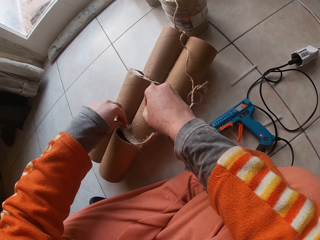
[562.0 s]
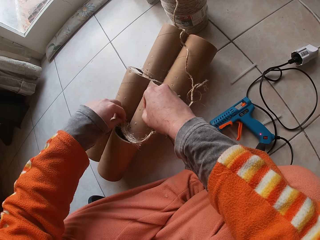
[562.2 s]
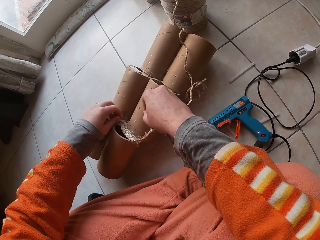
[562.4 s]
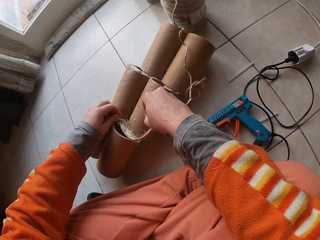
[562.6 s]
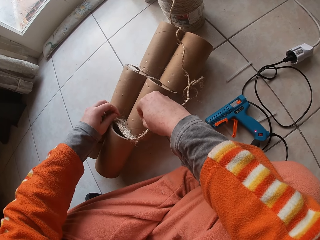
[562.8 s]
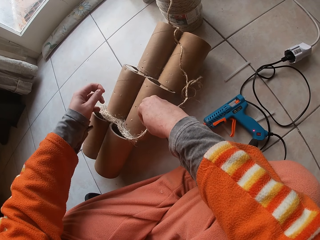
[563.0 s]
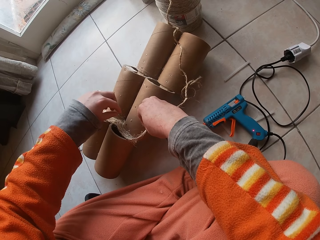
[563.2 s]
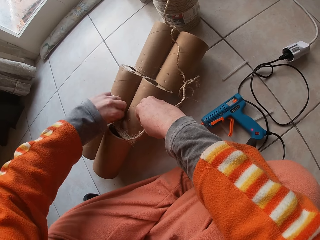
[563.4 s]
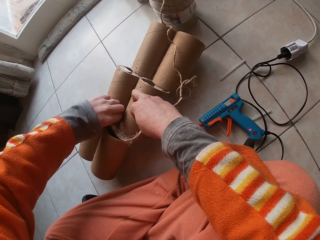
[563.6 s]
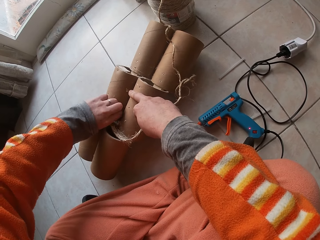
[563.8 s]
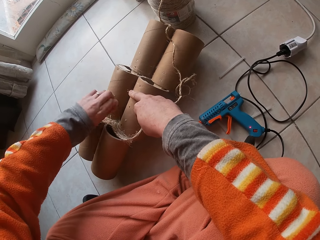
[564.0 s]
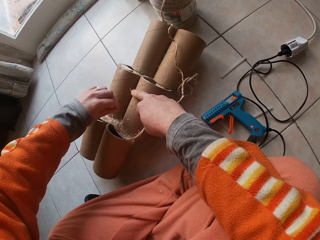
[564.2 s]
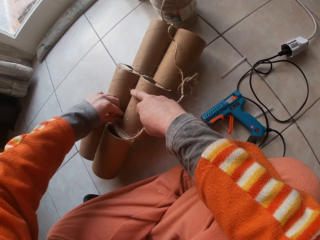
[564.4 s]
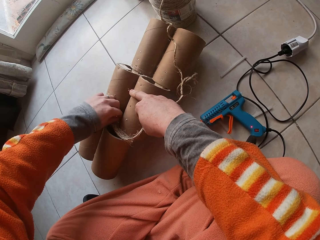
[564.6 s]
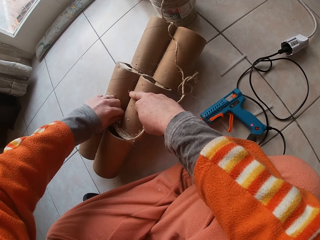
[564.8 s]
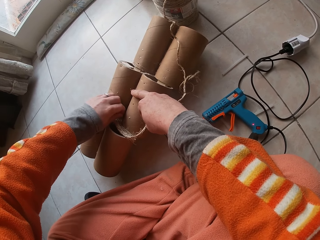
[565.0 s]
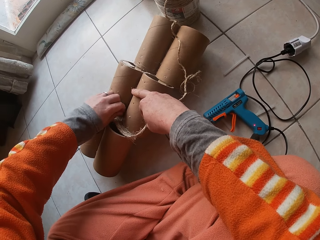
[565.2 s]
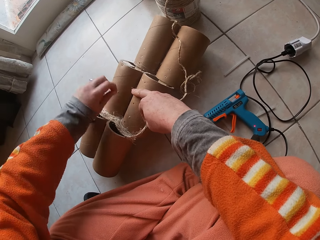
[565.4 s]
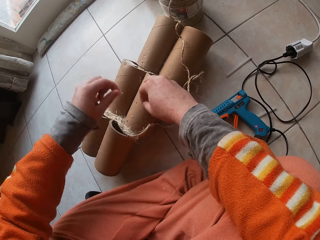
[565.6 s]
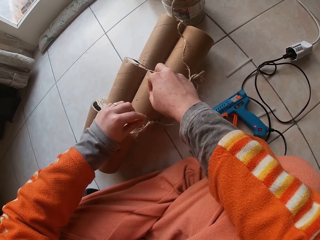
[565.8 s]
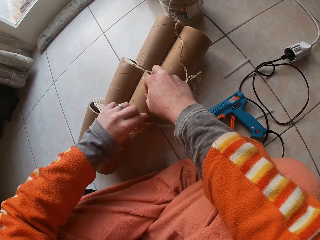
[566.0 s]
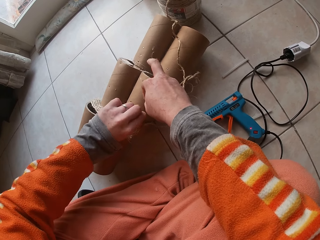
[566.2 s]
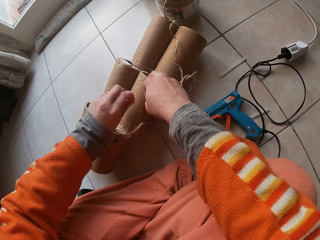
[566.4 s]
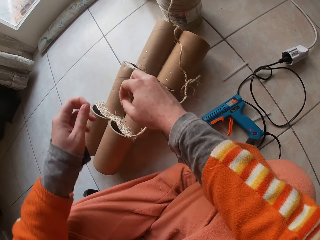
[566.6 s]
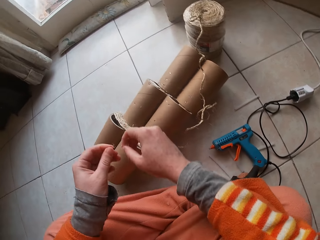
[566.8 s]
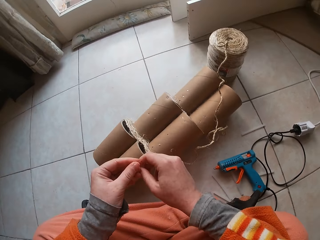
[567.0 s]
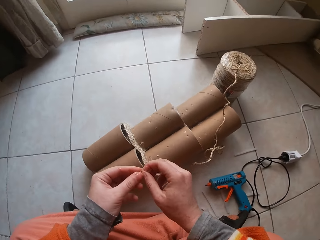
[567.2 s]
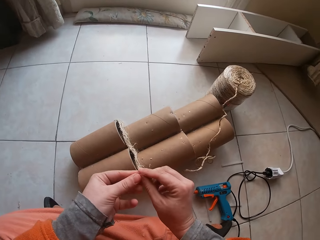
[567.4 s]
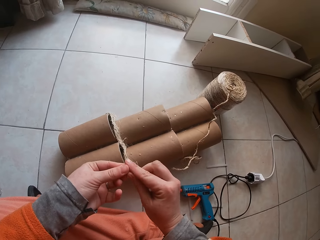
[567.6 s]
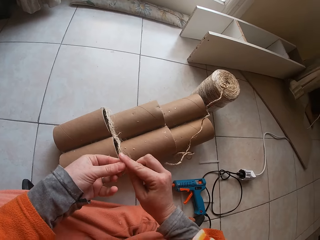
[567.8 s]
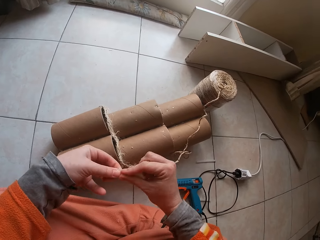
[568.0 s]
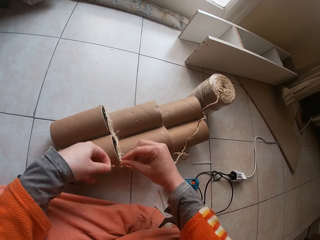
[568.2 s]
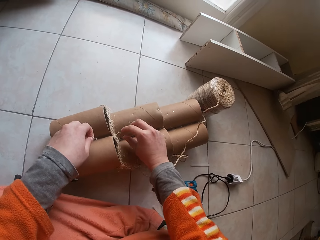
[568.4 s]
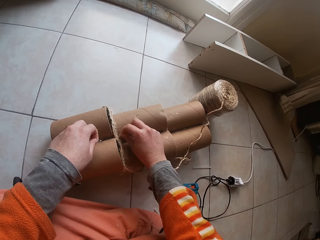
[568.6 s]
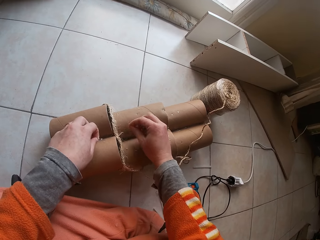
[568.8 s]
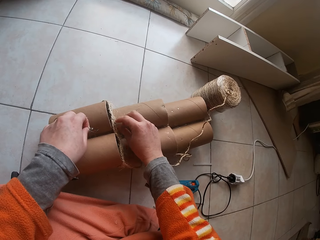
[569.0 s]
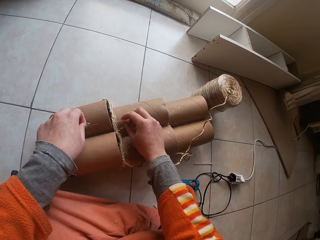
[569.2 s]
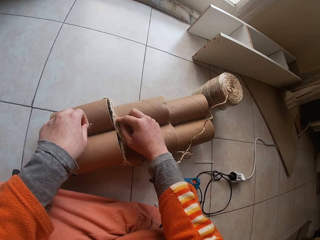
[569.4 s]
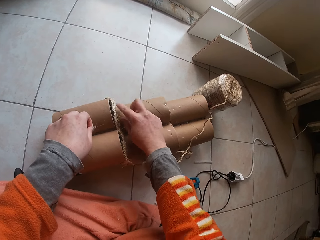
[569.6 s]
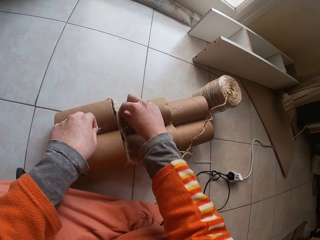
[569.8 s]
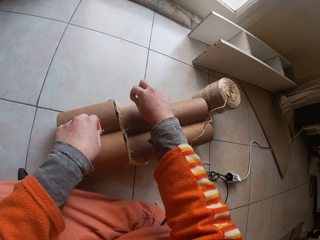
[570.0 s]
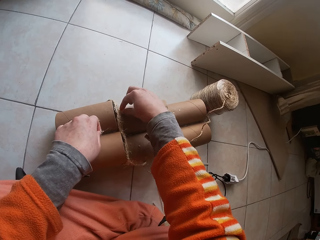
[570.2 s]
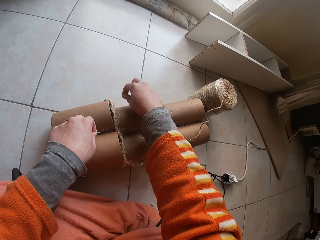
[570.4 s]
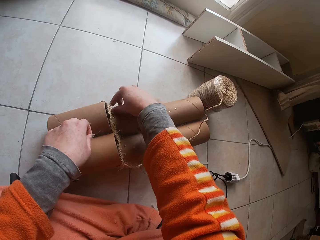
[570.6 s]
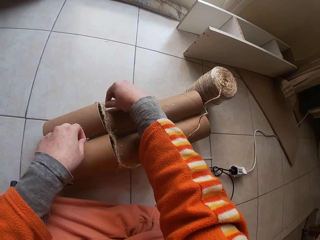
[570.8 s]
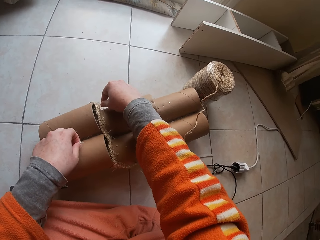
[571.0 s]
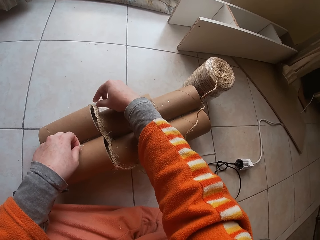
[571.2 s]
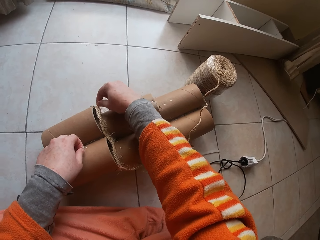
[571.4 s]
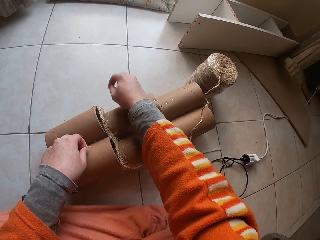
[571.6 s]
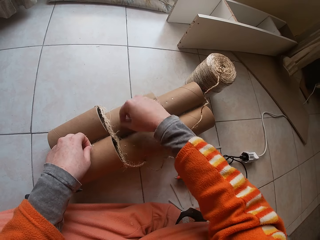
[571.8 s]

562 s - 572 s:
The camera wearer removes loose fibres on the rope from the cardboard tube craft with his left hand. He holds the pieces of rope. He puts the loose fibres in his right hand to his left hand. He removes loose fibres on the cardboard tube craft with his right hand.

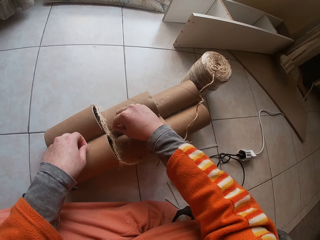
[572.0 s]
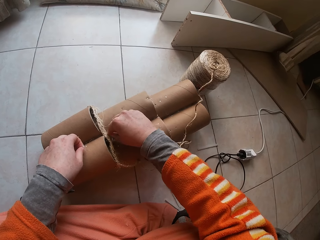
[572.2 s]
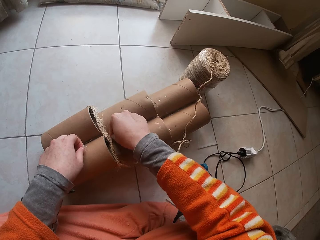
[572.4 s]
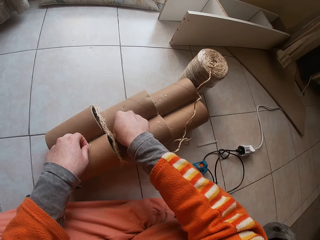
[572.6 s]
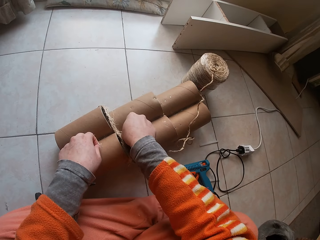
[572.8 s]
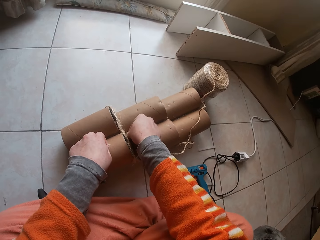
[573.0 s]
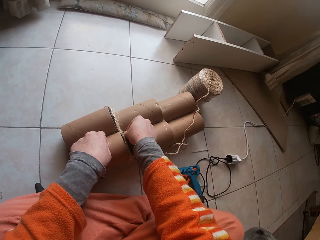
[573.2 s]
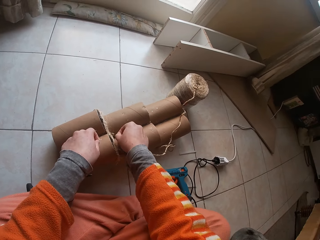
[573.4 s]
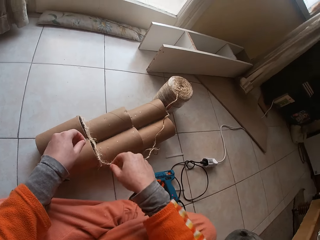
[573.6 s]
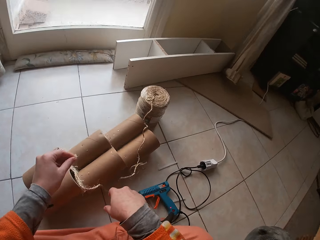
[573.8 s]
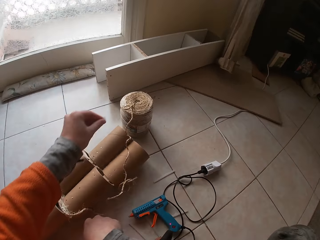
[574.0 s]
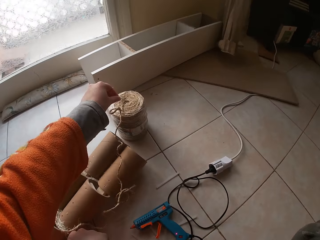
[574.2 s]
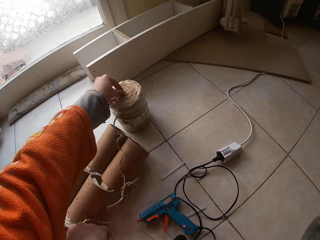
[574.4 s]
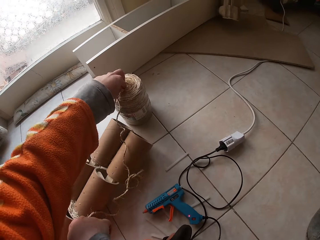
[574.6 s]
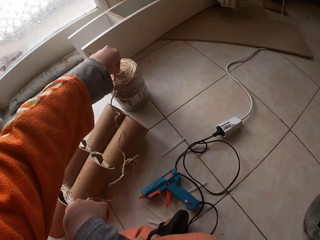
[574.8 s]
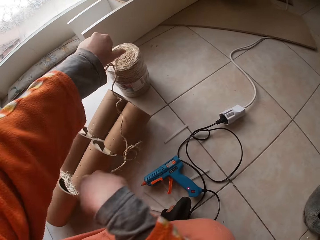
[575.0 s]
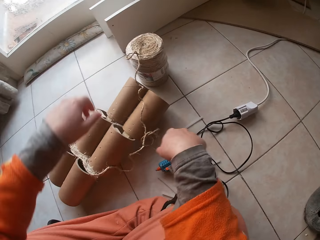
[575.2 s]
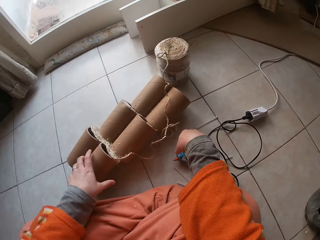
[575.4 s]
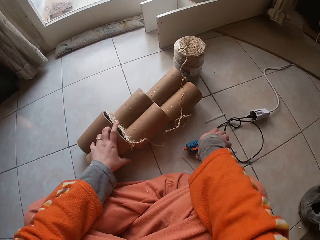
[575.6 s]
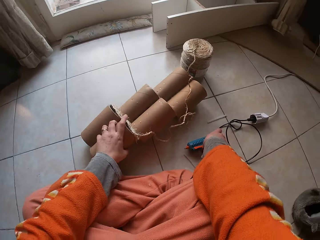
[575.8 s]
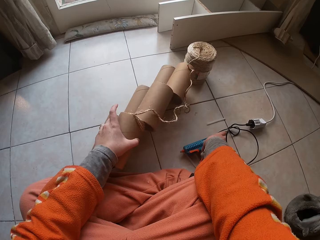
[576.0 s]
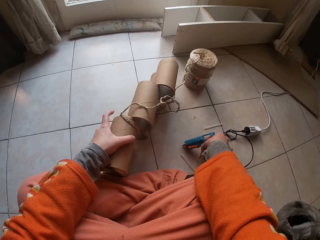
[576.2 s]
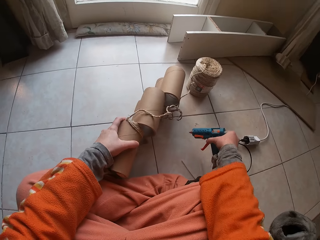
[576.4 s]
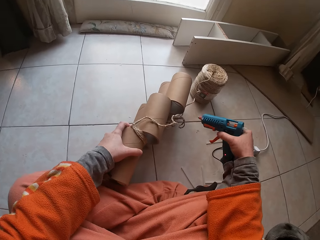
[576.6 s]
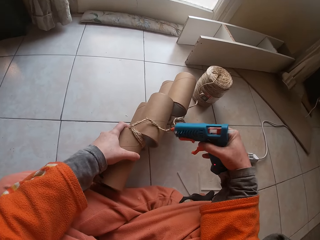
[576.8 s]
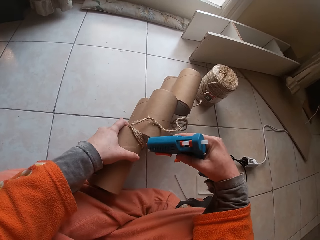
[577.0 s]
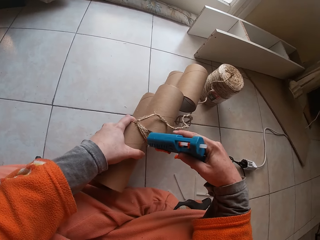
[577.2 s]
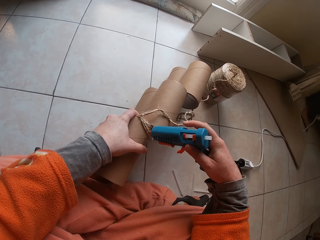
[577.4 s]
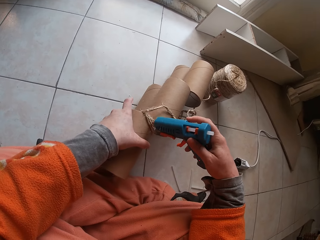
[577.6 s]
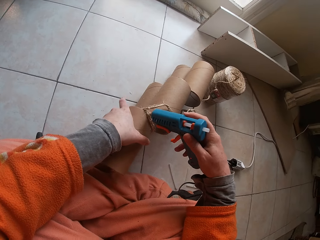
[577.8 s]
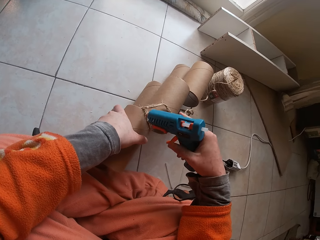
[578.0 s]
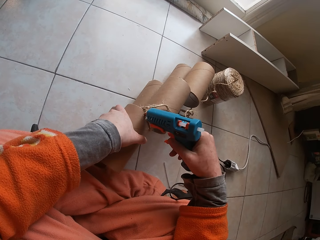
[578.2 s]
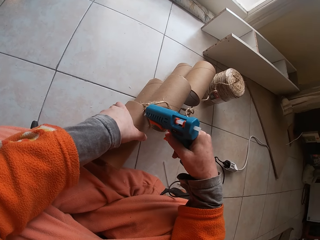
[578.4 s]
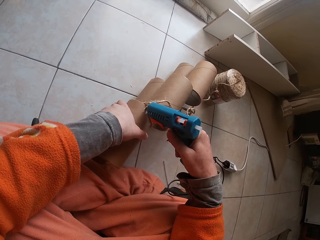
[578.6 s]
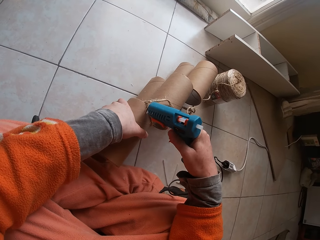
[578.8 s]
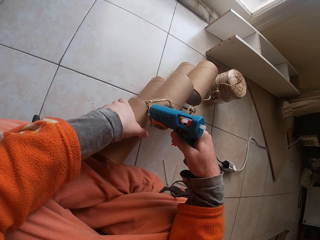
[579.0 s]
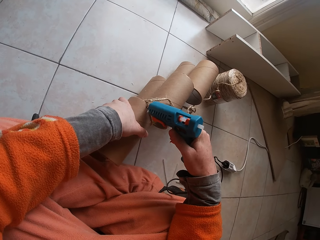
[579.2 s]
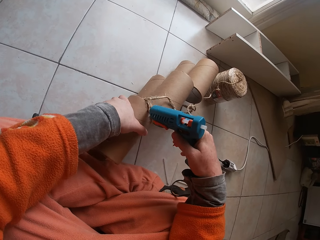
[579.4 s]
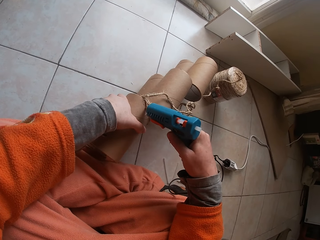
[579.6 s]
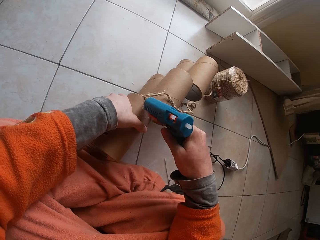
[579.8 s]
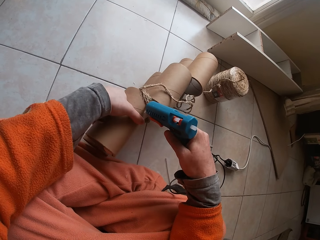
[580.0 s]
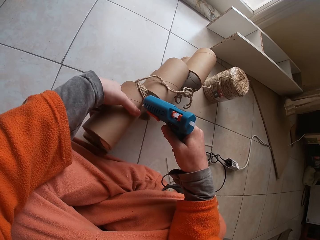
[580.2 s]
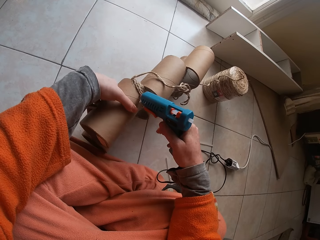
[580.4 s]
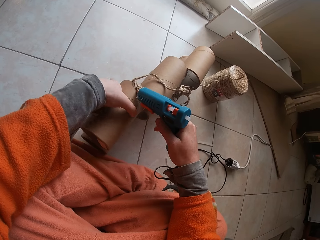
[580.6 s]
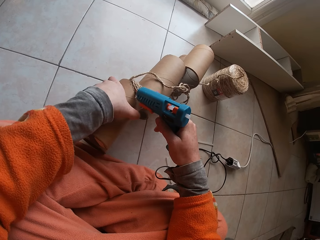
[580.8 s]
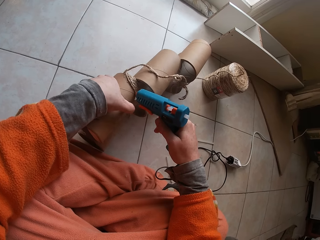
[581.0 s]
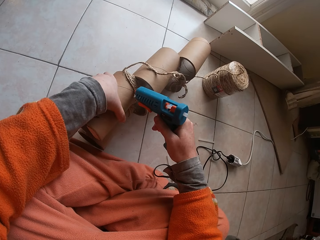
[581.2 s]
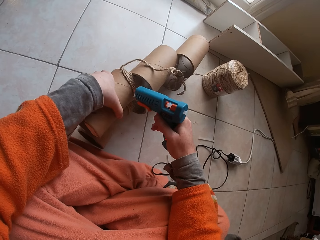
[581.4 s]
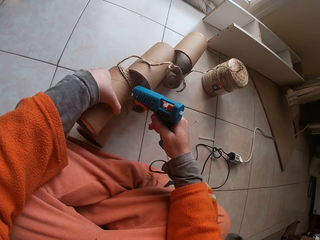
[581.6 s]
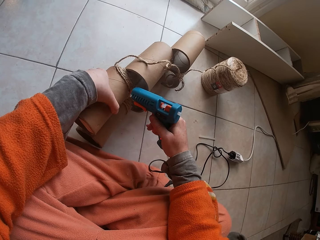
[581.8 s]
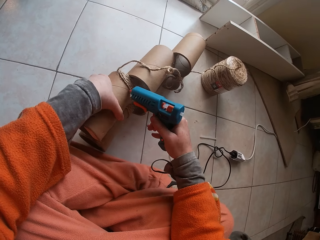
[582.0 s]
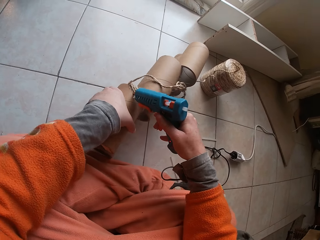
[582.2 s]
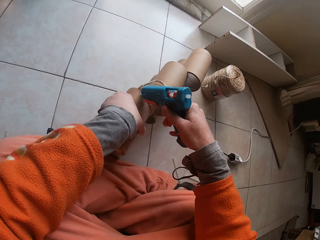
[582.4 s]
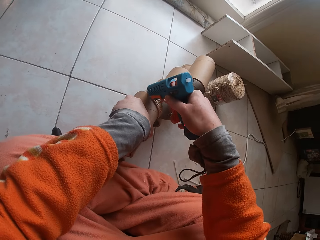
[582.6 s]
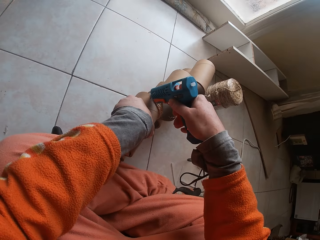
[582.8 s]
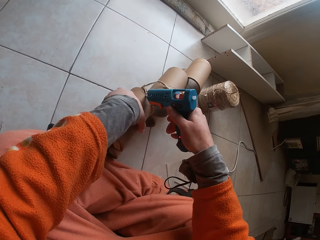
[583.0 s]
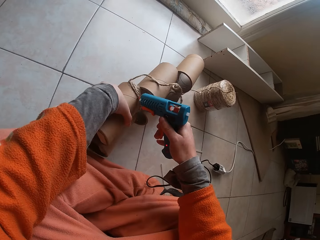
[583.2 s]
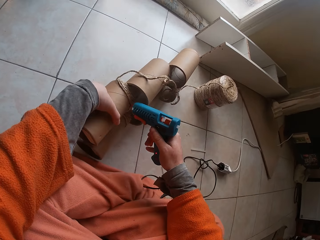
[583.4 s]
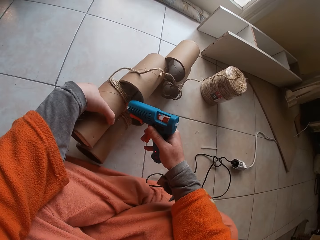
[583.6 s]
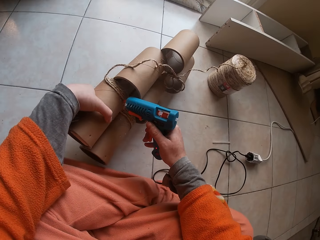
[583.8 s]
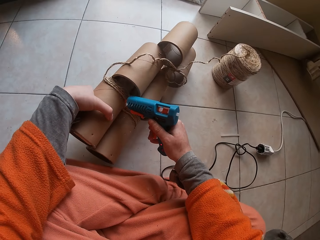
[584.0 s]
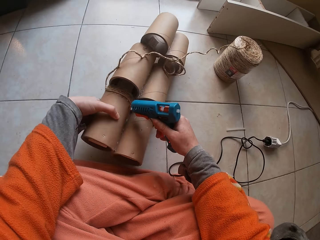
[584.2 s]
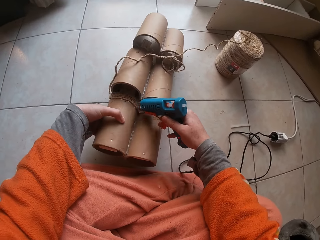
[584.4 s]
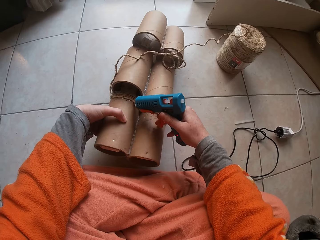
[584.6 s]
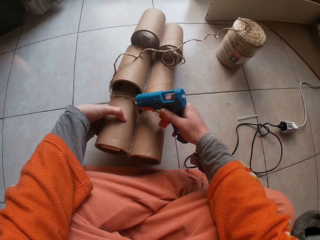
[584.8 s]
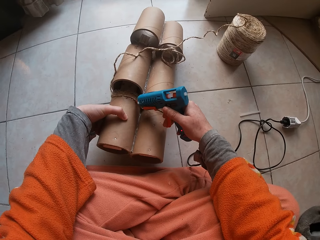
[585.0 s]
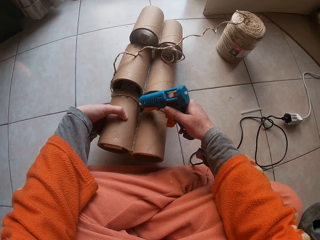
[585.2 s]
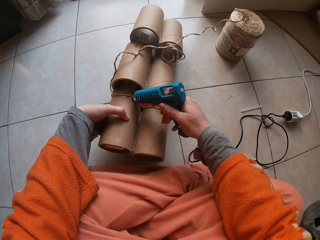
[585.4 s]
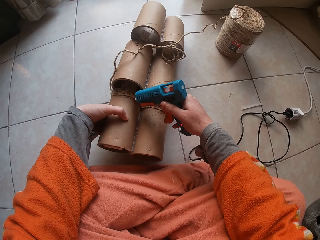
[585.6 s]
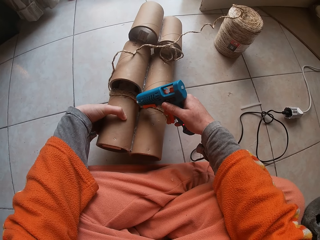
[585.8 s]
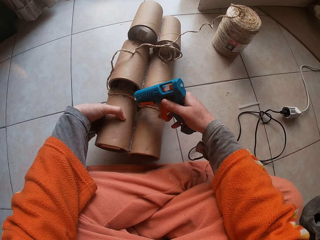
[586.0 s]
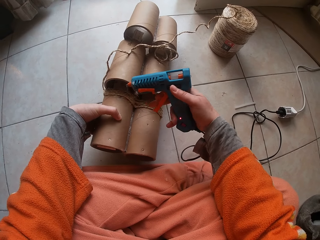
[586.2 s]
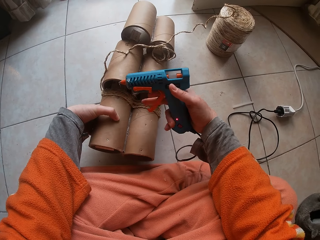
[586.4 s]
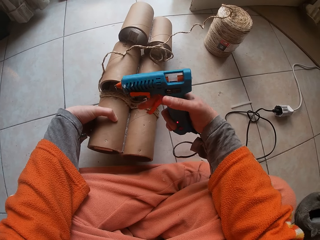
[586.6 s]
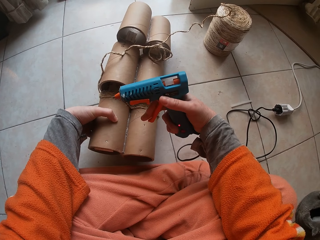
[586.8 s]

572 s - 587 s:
The camera wearer places the loose fibres in his left hand on the wound of rope. He picks a heating glue gun from the floor with his right hand. He adjusts the cardboard tube craft with his left hand. He applies glue to the cardboard tube craft with the heating glue gun in his right hand.
